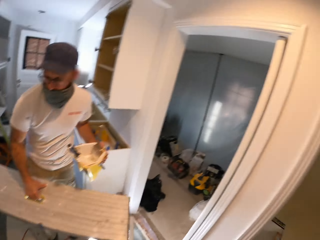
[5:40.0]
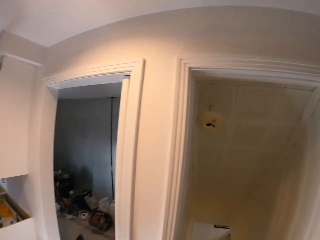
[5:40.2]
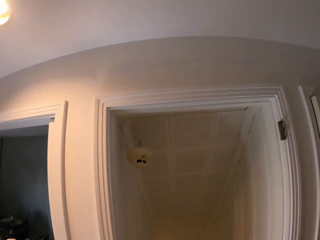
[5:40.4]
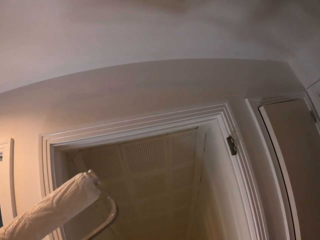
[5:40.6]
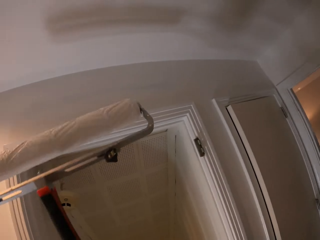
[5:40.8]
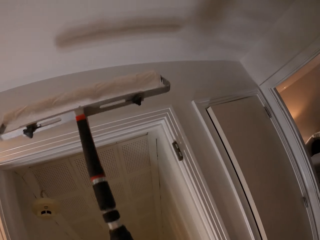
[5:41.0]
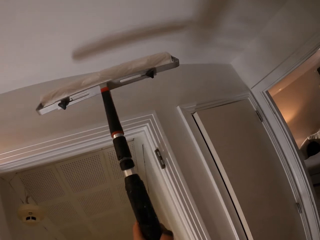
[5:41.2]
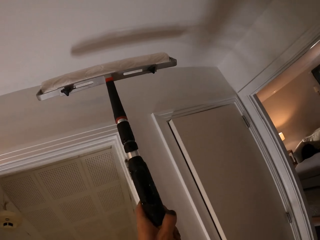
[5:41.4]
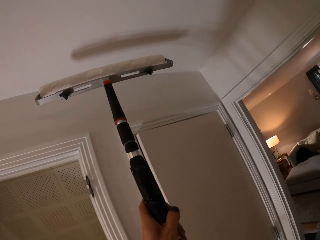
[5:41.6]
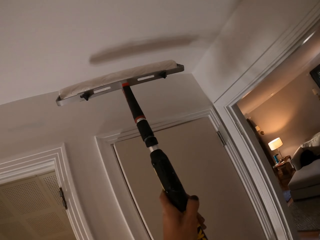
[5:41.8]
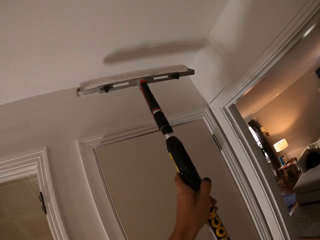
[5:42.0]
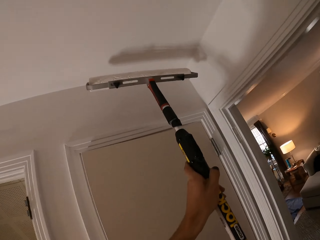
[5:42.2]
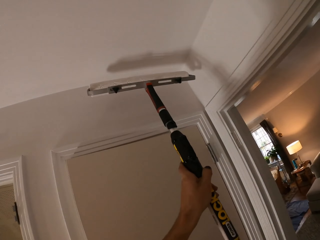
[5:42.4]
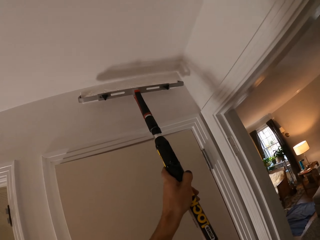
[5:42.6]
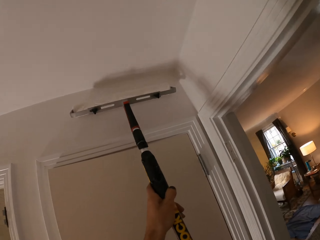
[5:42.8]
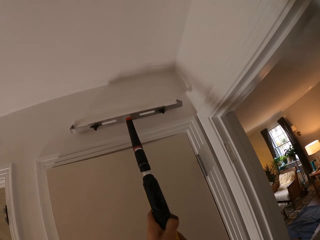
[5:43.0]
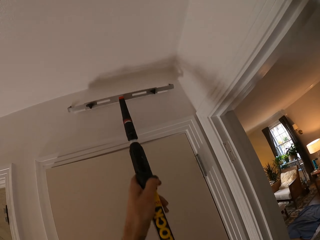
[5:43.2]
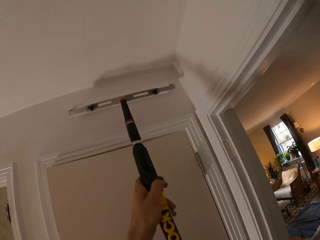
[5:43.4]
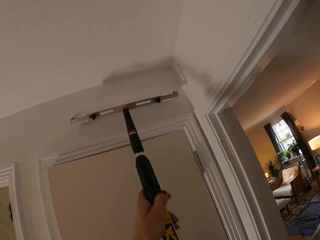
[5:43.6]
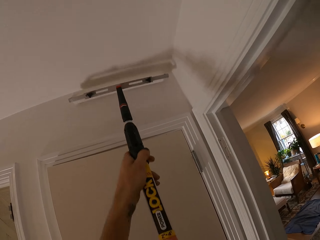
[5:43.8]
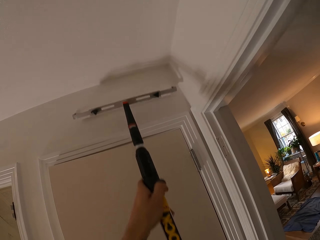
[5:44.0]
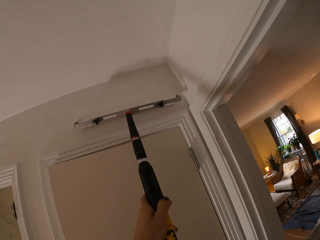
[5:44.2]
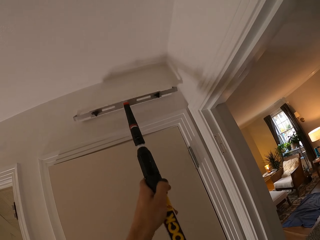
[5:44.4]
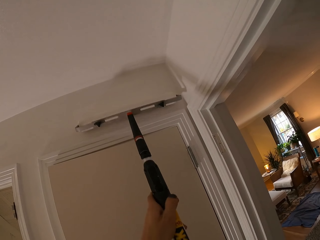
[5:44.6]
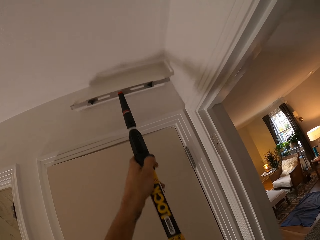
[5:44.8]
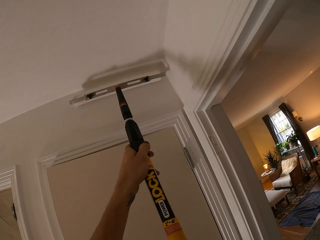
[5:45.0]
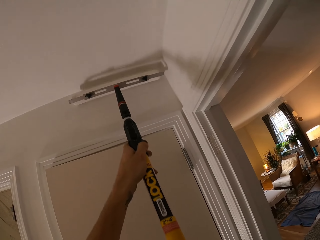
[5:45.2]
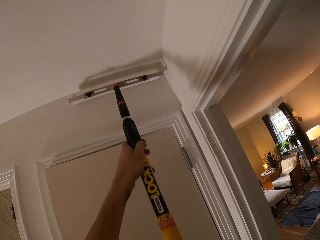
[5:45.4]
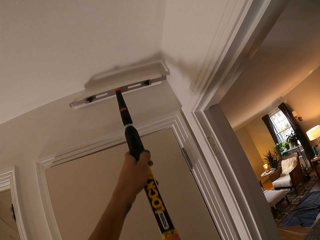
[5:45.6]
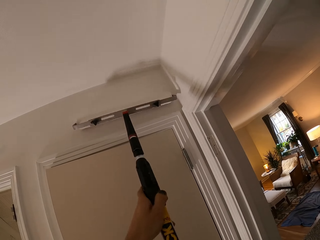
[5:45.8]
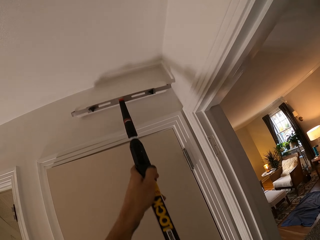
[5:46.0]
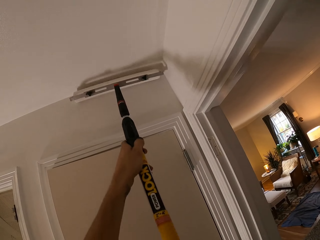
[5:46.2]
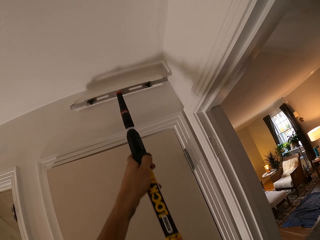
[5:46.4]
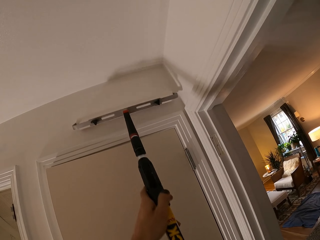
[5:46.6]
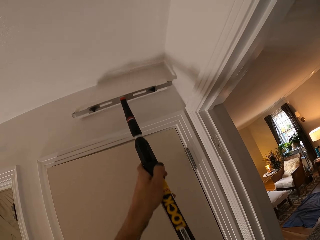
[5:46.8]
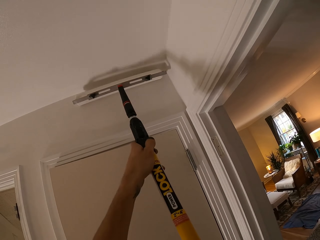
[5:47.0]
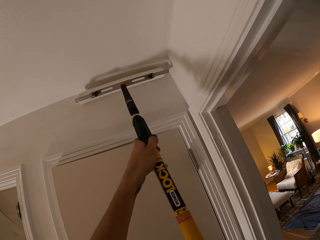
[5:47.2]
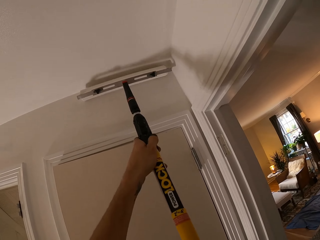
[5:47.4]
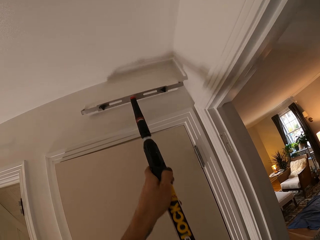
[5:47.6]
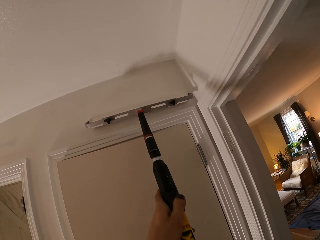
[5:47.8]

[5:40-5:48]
The camera wearer looks around the house. They paint on the house wall.

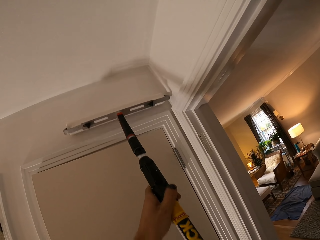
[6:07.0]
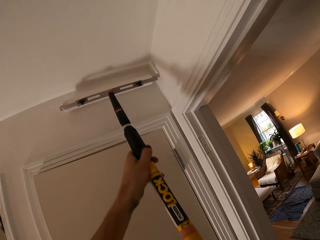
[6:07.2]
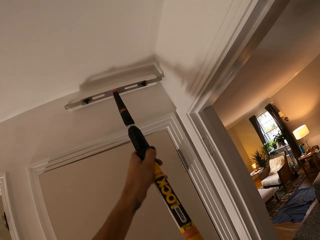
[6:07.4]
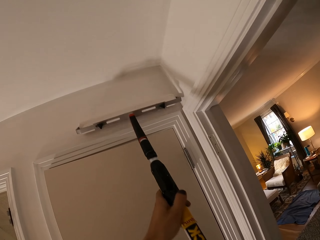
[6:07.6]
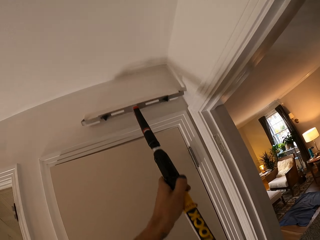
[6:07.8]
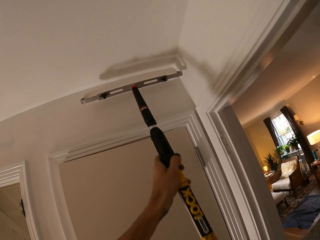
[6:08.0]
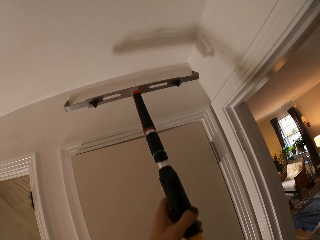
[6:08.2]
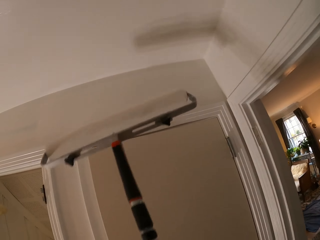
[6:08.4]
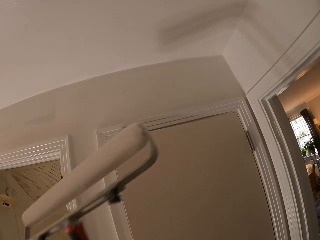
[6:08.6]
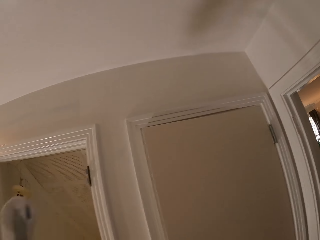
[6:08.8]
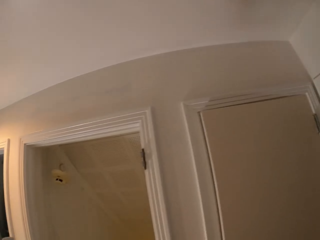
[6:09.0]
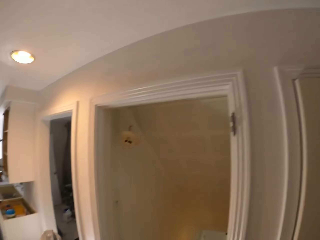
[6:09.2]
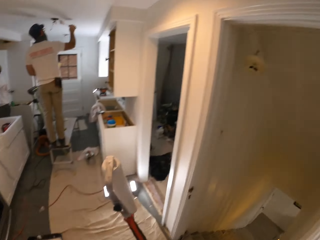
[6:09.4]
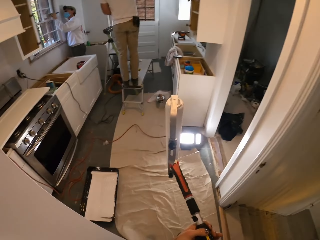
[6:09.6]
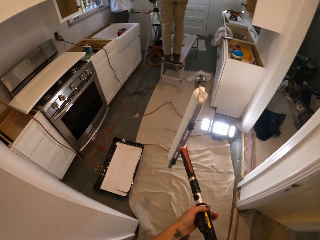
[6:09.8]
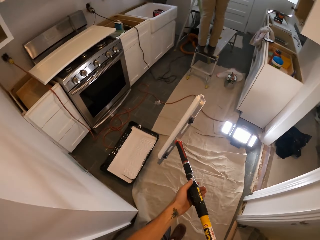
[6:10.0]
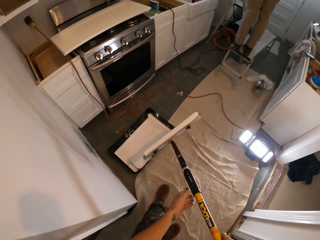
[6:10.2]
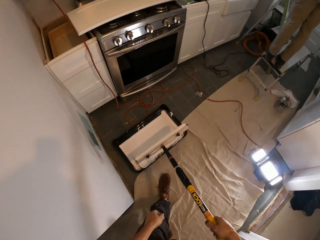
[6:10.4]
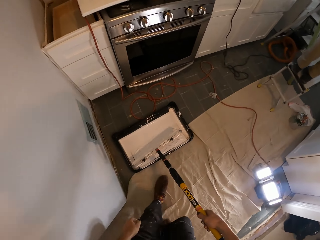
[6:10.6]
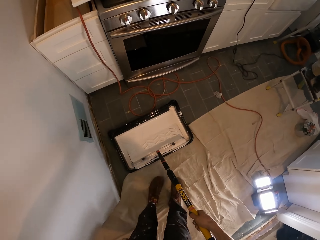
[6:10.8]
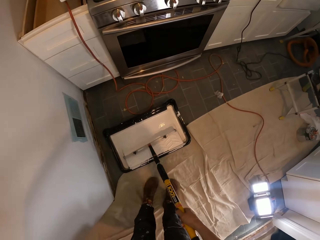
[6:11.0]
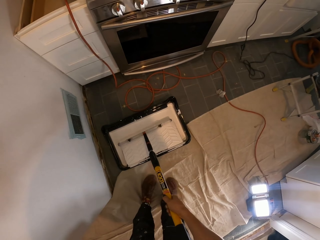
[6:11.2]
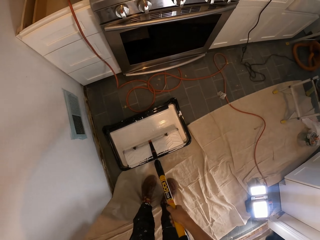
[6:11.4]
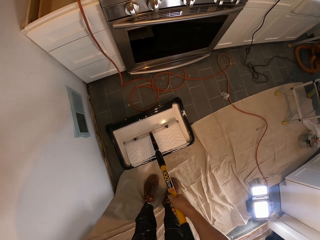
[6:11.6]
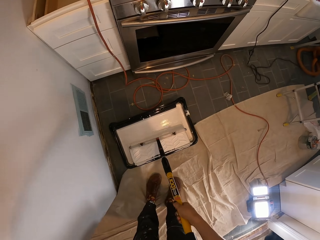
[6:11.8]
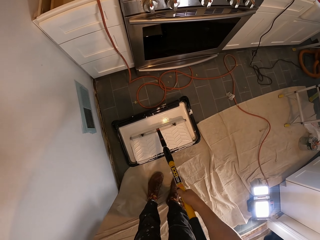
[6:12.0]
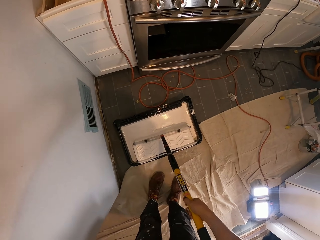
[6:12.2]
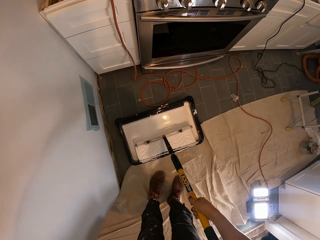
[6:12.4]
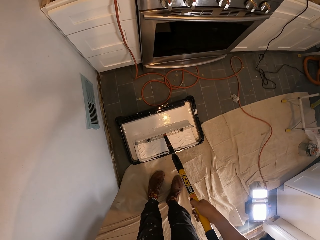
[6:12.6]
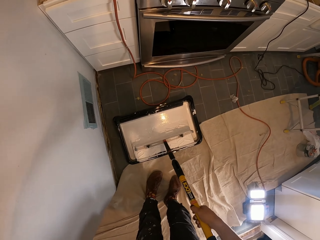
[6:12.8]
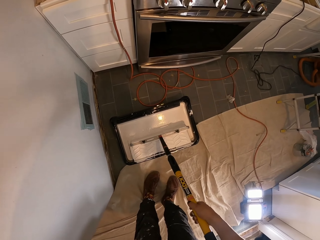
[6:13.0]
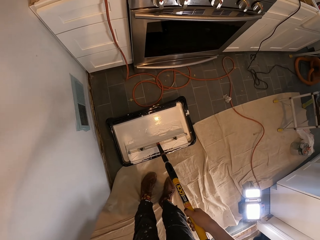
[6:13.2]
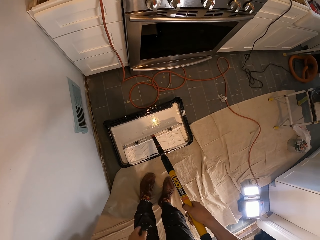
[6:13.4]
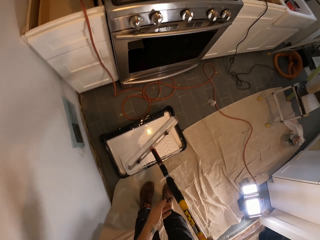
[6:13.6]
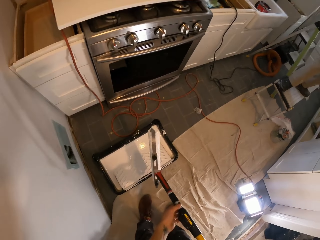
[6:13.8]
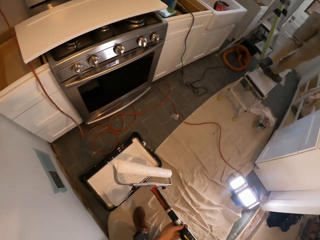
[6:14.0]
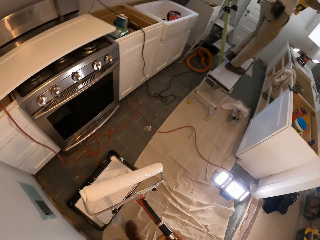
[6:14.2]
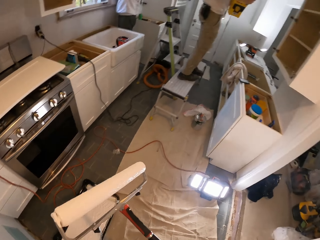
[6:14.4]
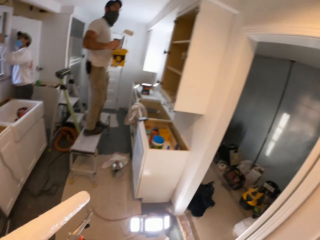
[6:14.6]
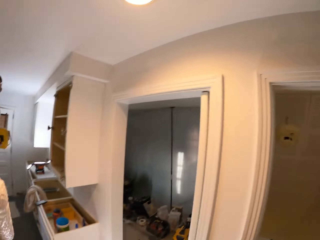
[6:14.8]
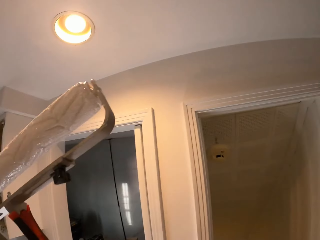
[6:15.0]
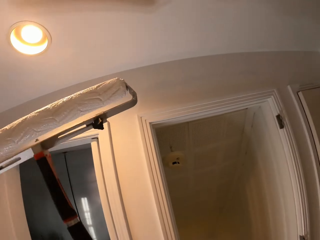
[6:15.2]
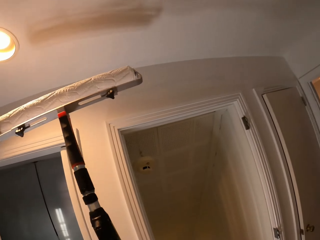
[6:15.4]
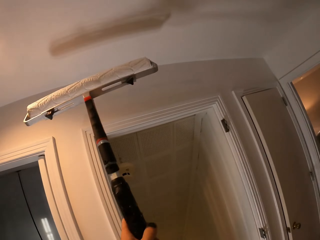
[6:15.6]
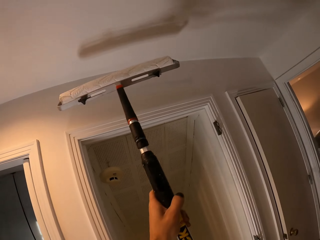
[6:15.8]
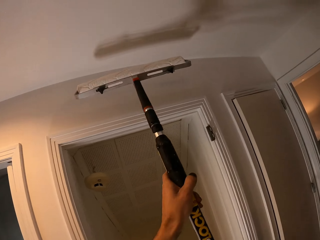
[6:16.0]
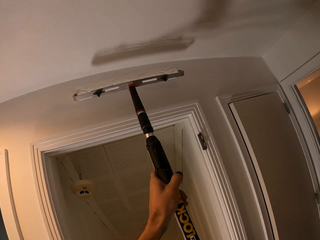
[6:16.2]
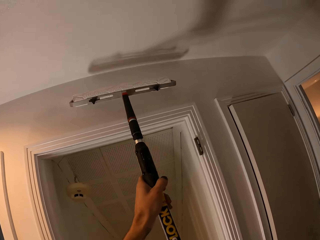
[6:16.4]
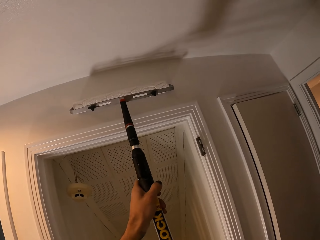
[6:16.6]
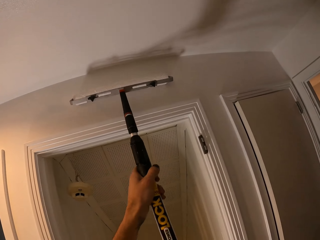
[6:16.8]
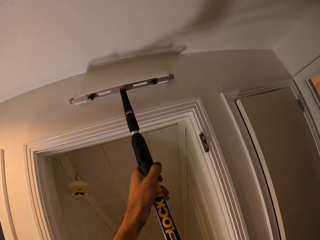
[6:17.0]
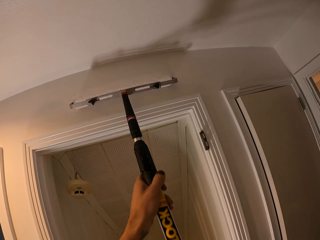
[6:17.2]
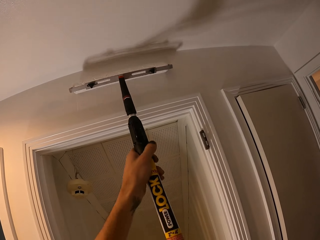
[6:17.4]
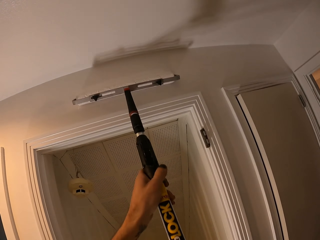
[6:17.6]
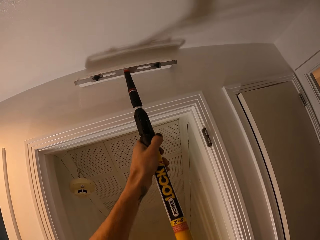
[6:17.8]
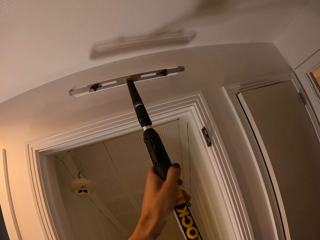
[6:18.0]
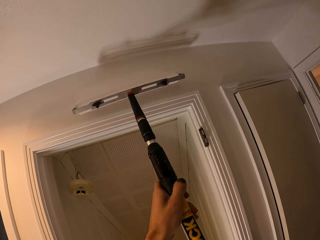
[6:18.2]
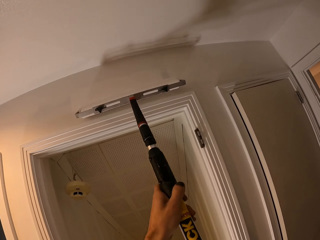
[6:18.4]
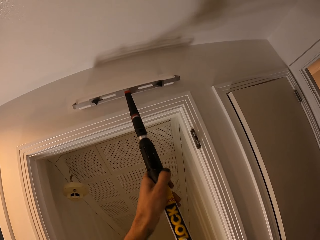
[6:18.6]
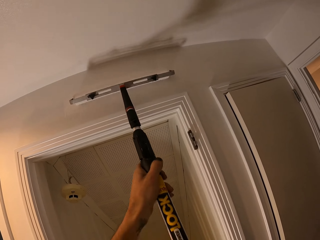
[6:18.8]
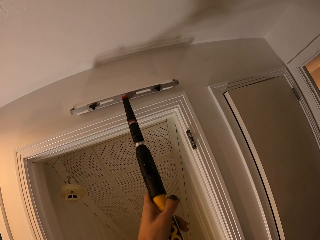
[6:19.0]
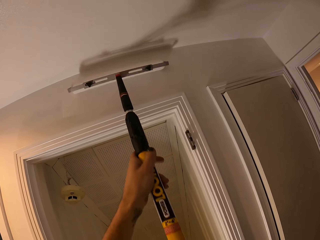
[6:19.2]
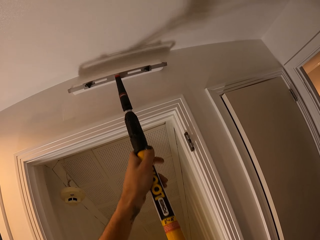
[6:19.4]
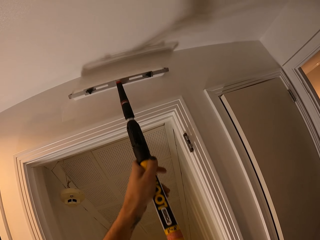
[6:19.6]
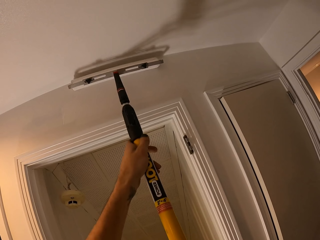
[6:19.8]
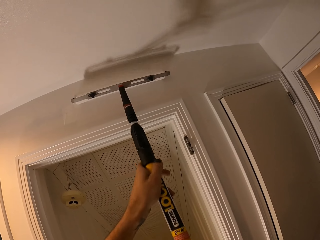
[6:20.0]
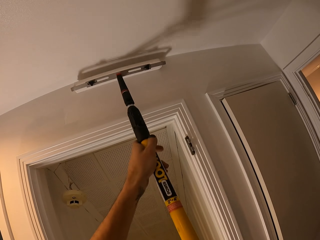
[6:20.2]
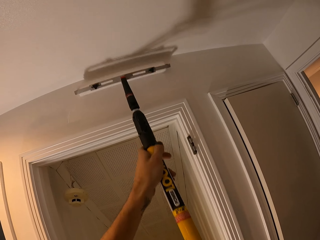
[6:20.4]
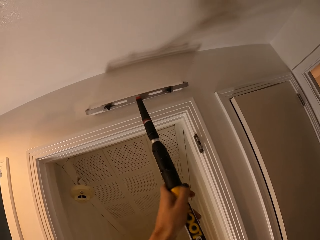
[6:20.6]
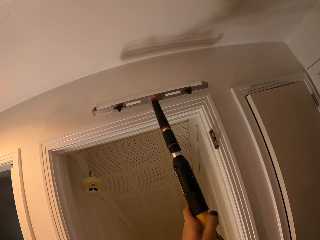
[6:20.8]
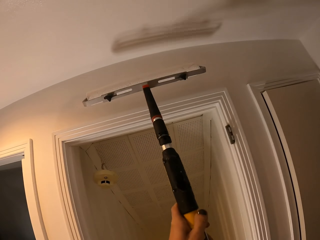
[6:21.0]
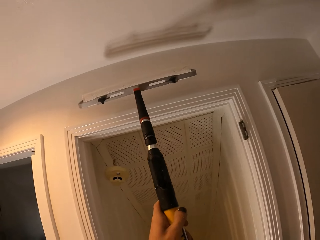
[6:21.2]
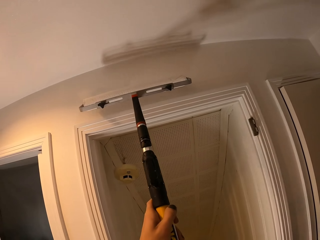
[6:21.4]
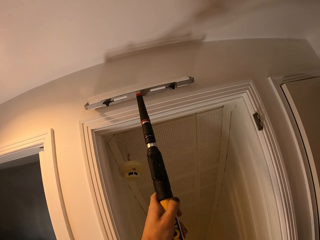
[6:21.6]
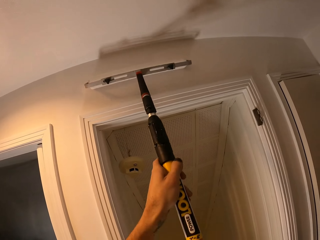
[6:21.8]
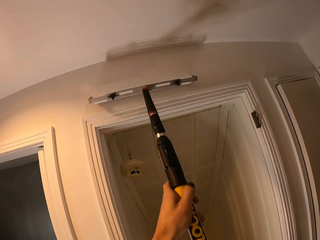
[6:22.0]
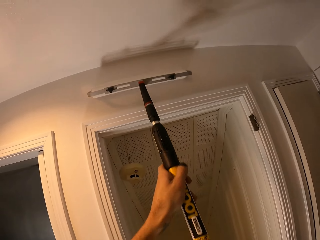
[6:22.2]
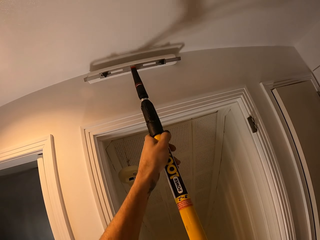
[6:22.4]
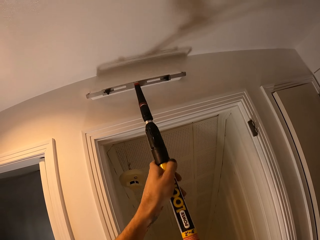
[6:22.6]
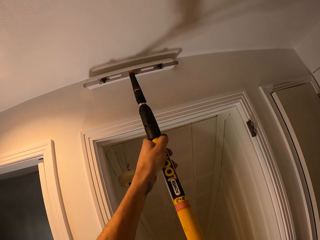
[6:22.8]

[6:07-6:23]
The camera wearer walks around the house. They turn around. A man paints the ceiling. The camera wearer rubs the roller on the paint container. They apply paint to the roller. They turn the roller. They walk around the house. They paint on the house wall. They move left.
